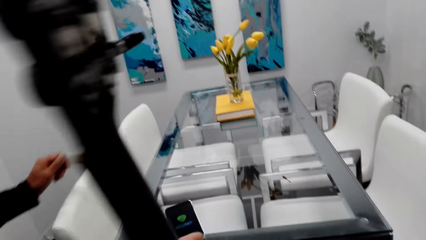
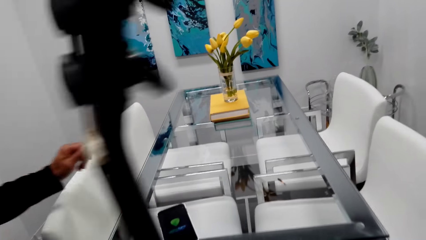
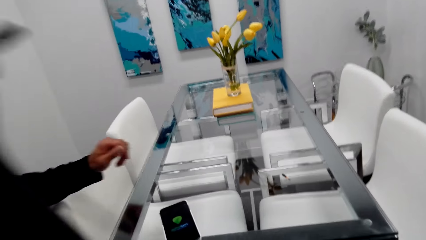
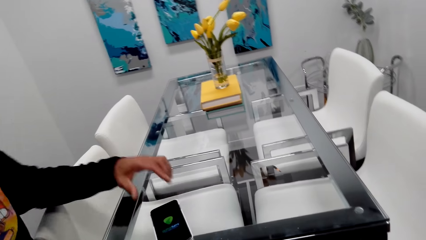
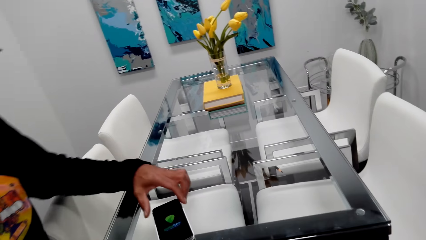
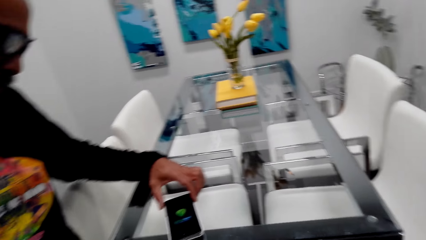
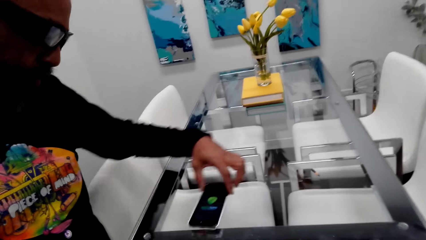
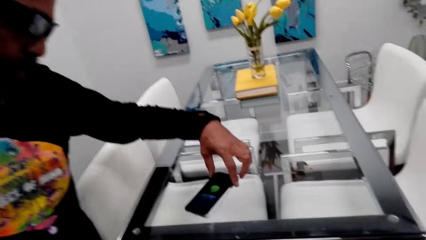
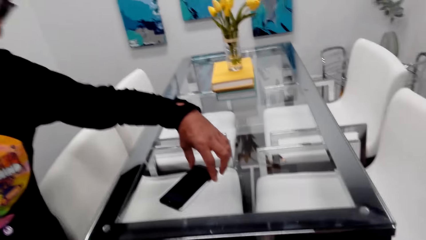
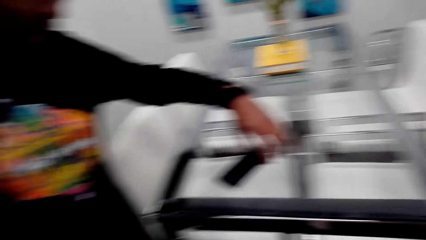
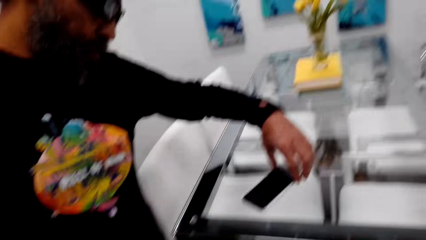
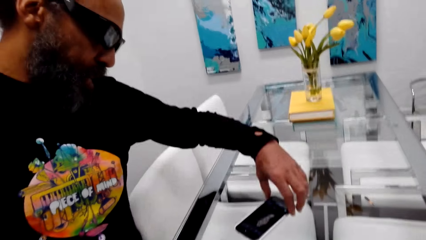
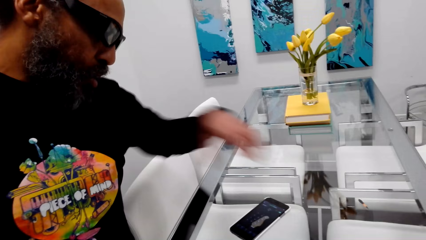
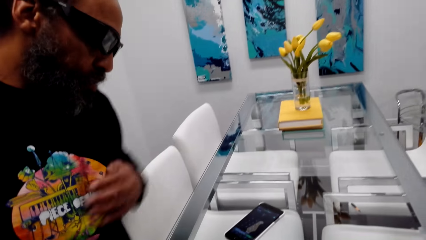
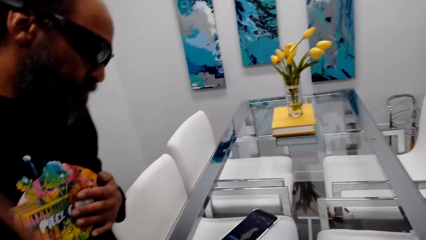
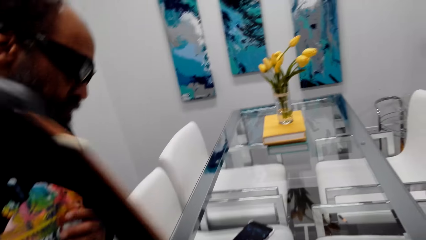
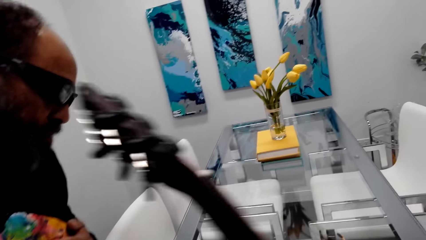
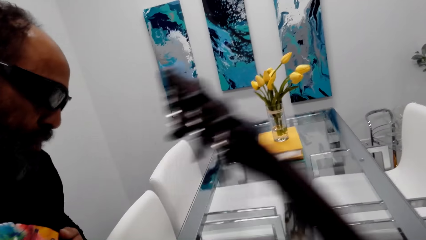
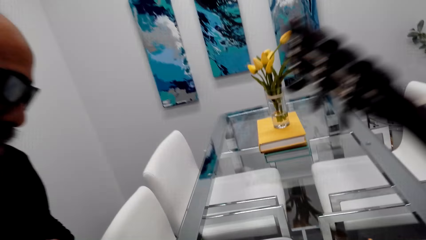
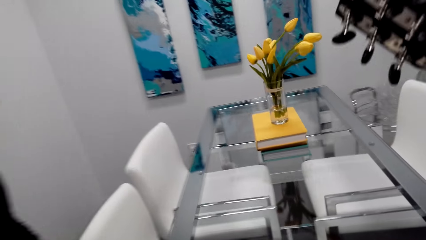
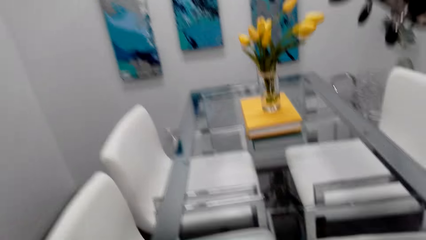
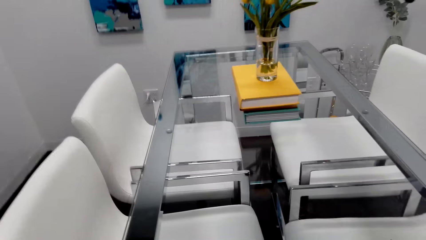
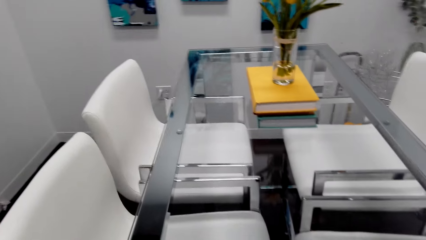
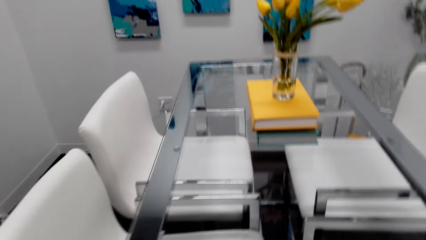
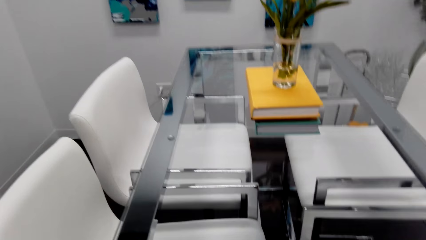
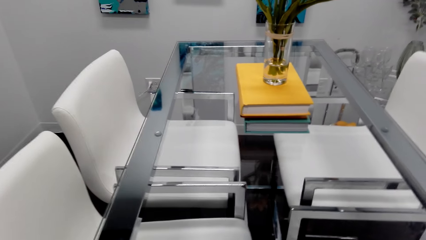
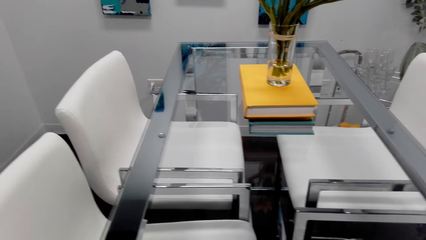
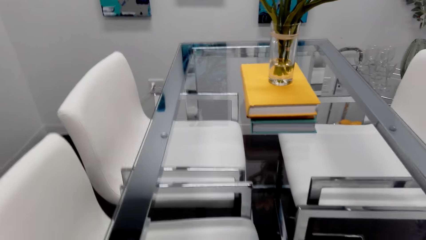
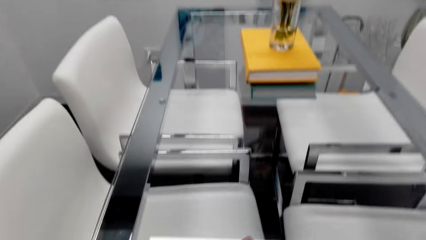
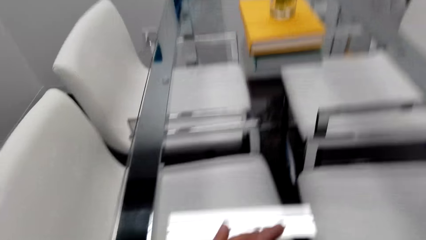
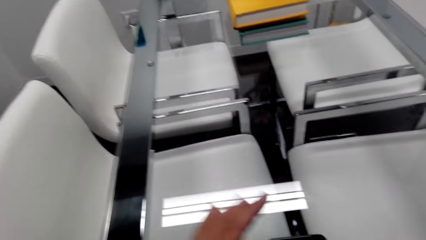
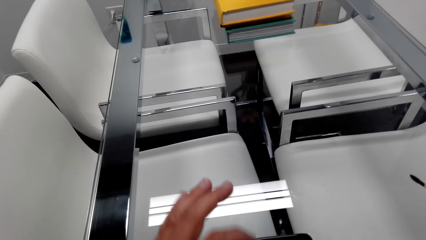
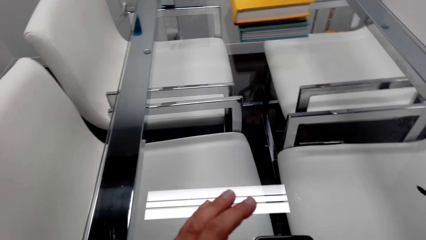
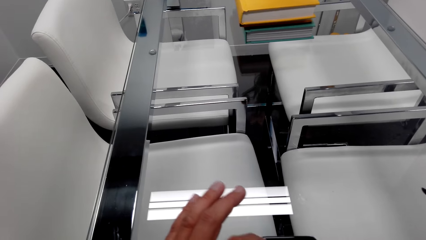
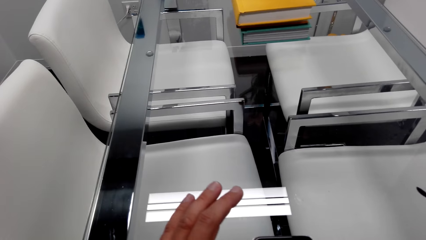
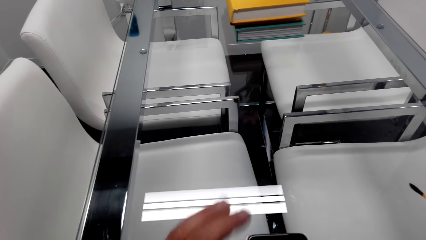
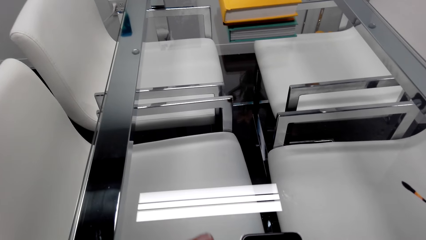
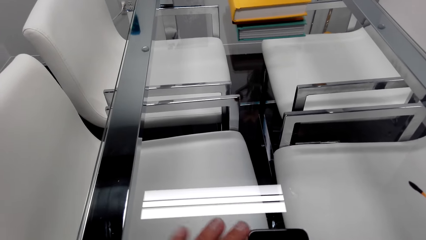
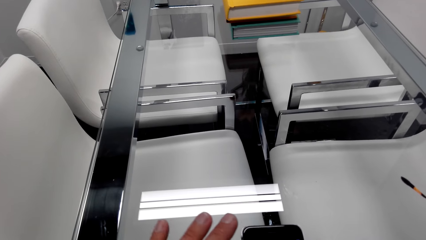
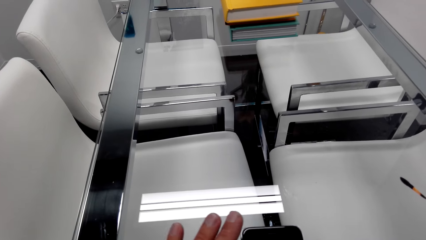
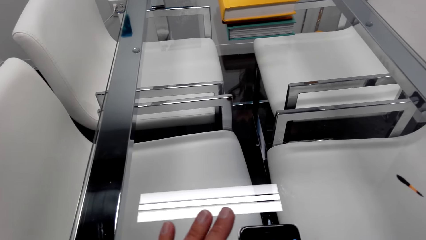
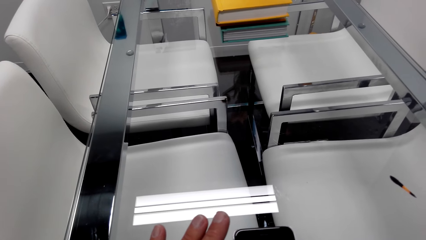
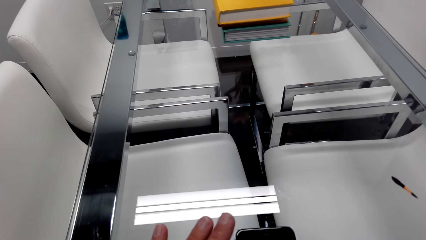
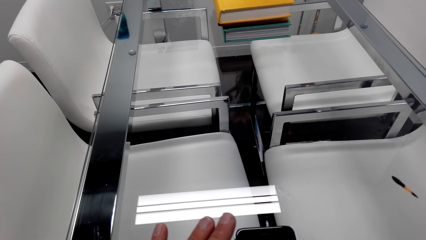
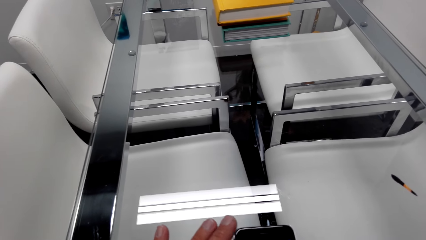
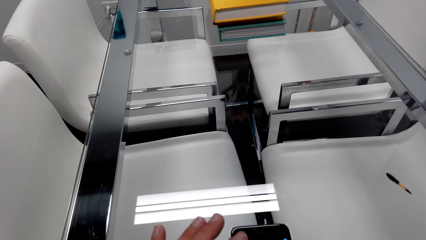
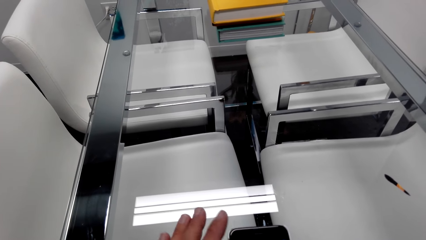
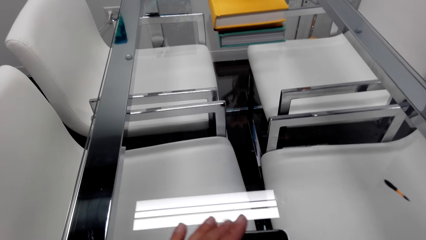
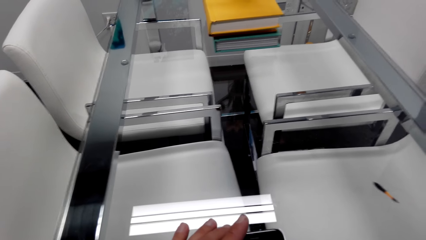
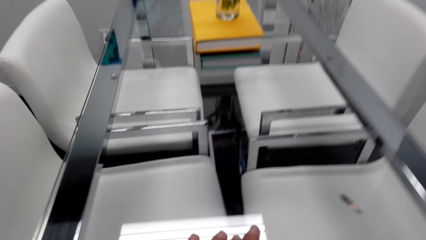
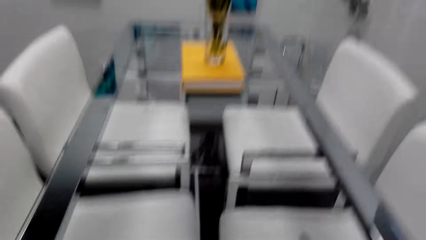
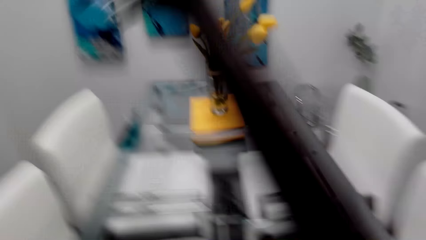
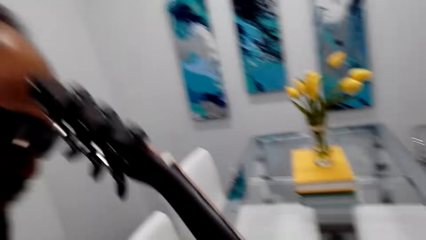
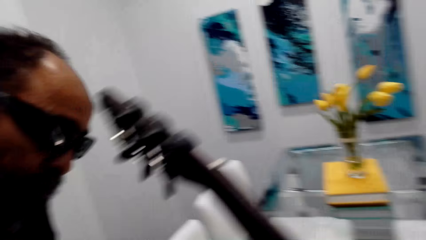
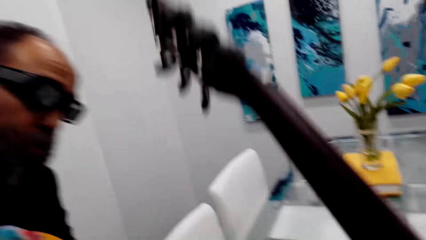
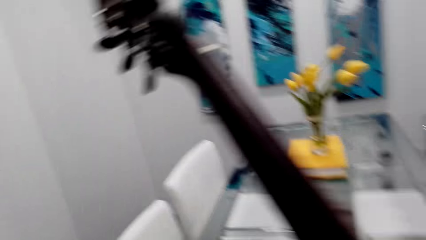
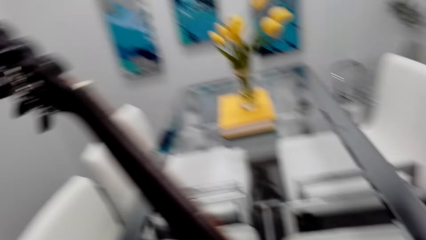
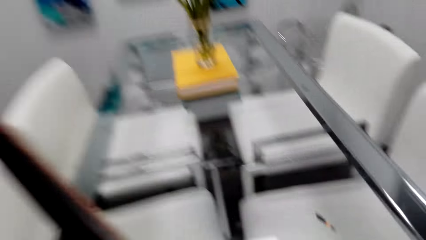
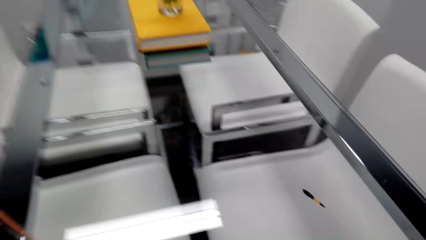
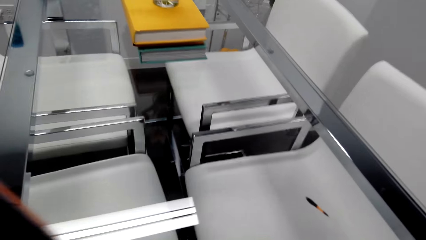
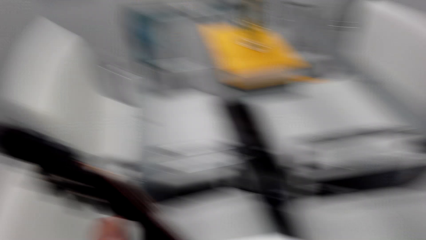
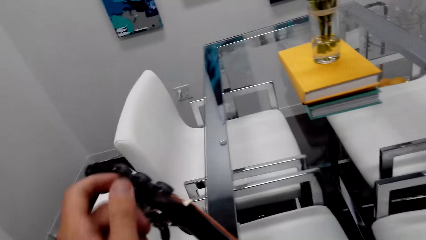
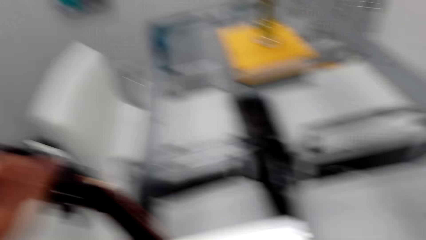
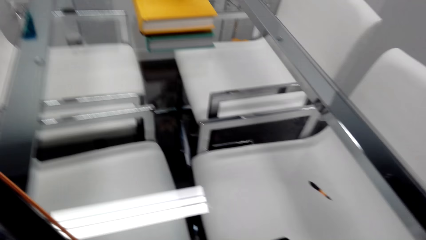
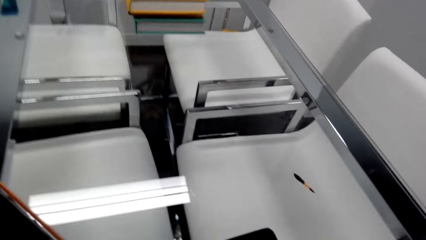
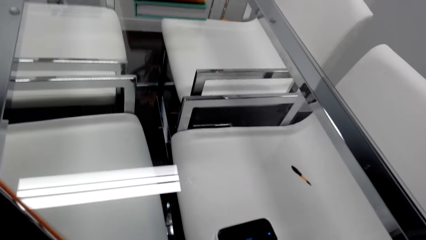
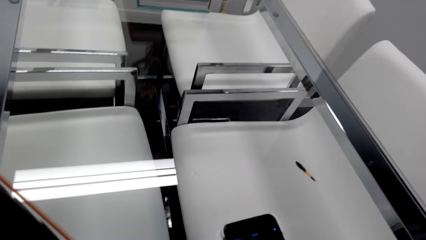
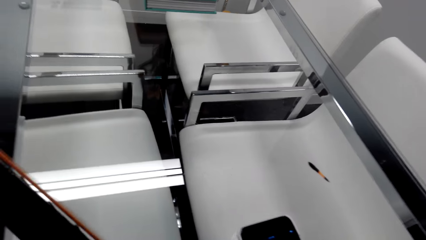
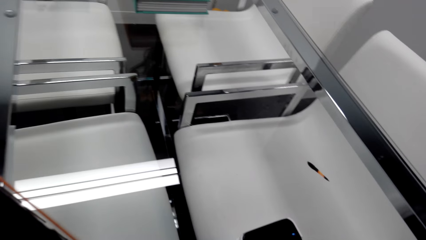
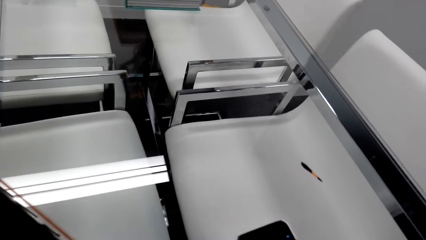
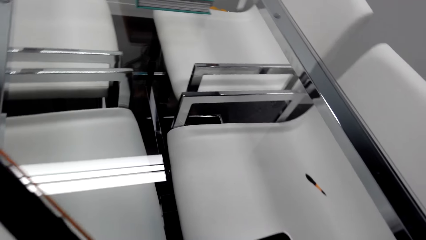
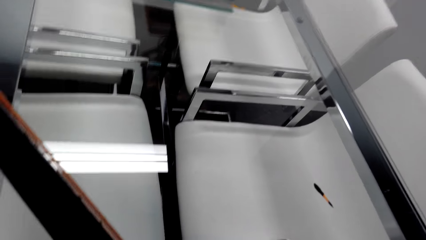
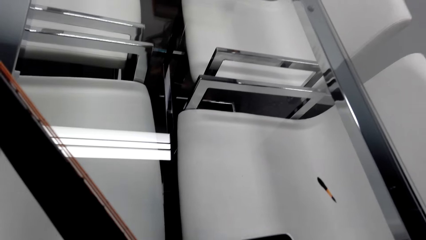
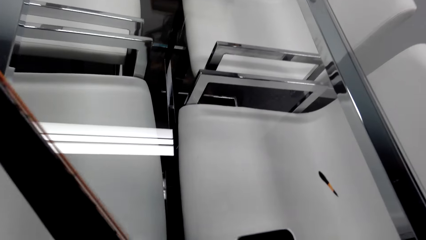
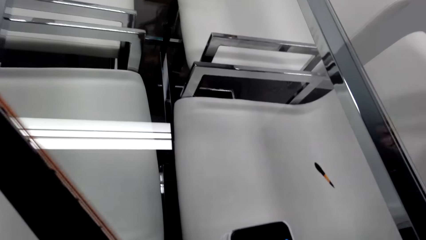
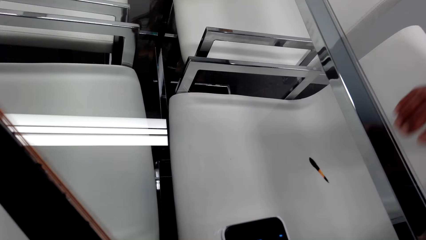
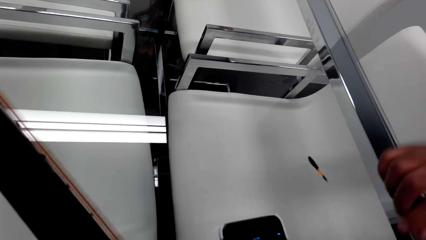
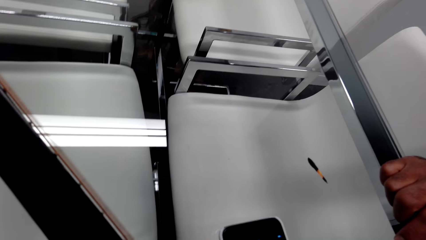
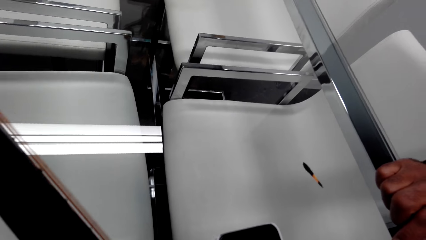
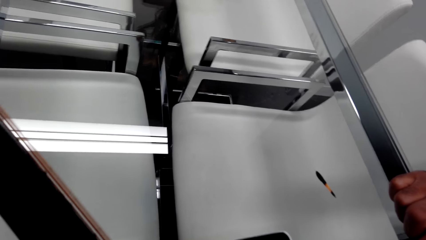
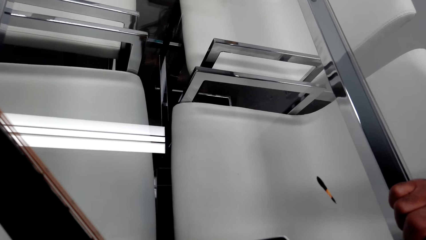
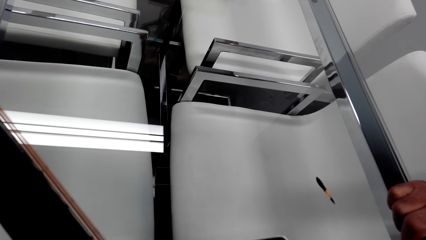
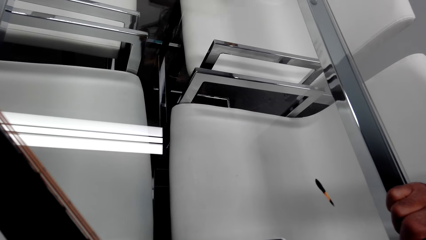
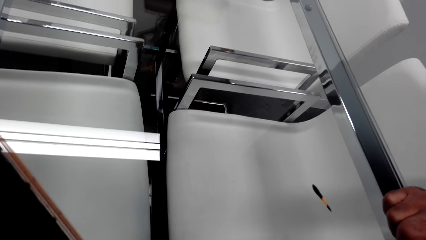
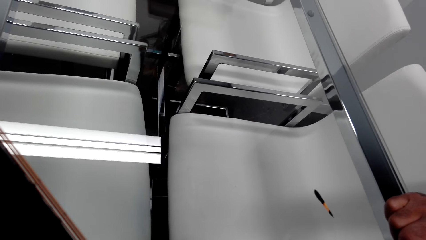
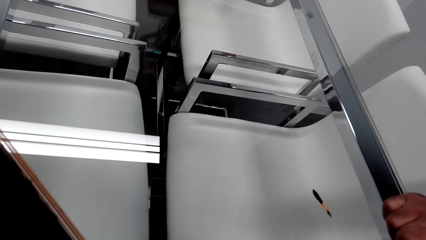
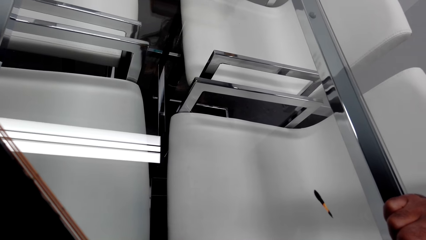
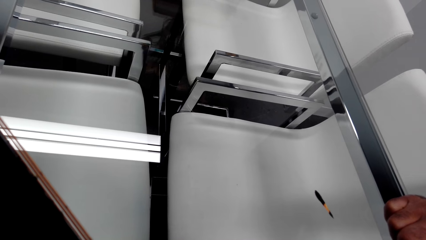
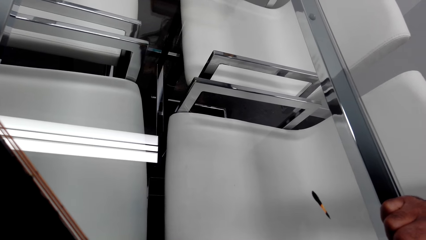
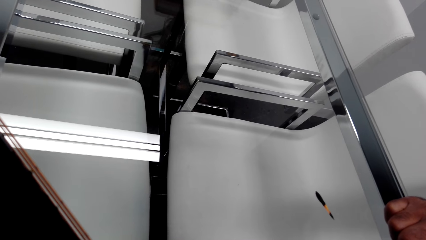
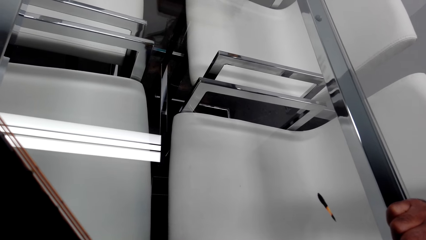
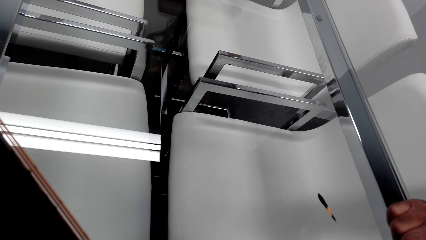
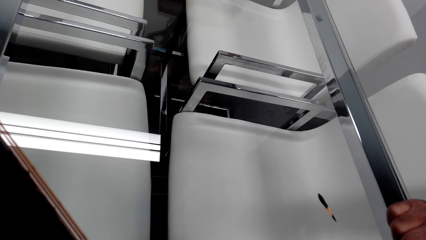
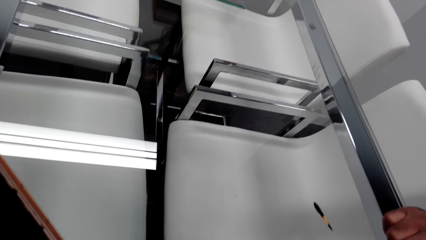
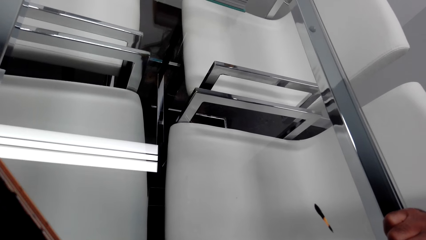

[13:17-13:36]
A man stands beside the dining table. The camera wearer sits on the chair. The man holds the mobile phone, moves the phone and places the mobile phone on the table. The camera wearer dials the phone. They scroll the mobile phone. They play the guitar. They look at the phone. The man puts his hand on the table.
